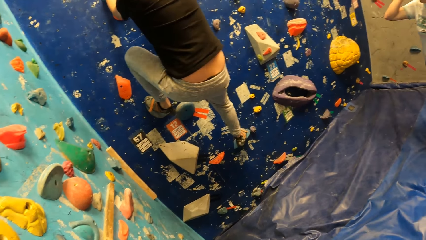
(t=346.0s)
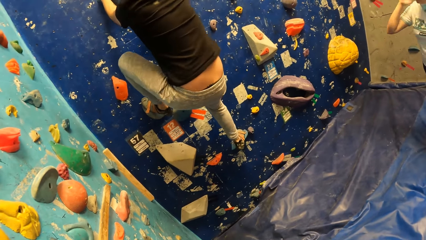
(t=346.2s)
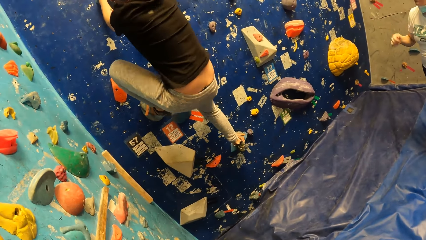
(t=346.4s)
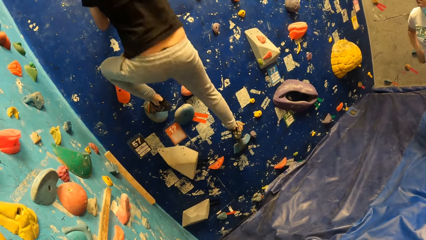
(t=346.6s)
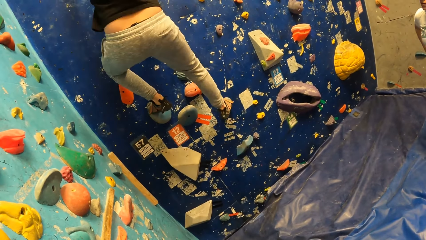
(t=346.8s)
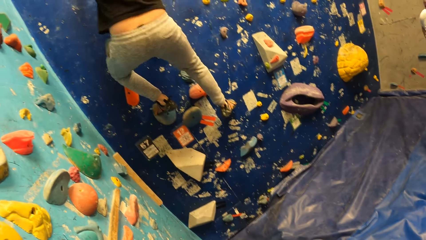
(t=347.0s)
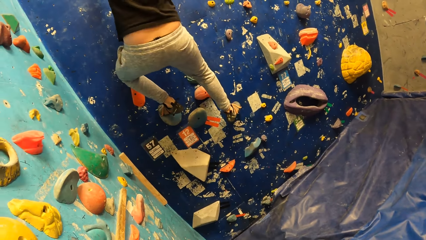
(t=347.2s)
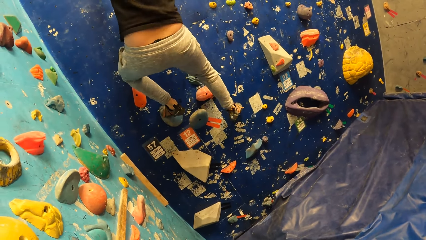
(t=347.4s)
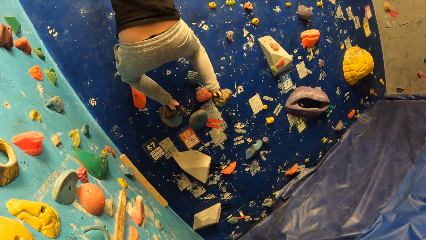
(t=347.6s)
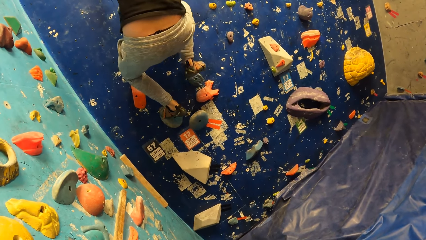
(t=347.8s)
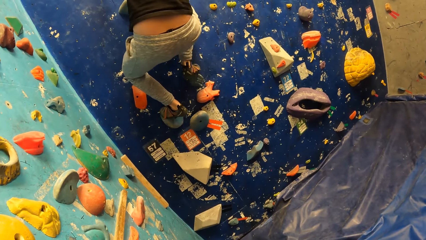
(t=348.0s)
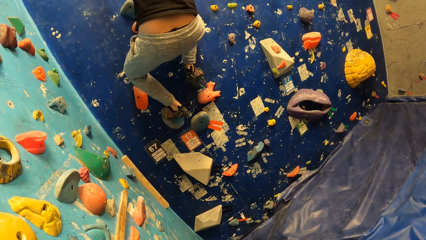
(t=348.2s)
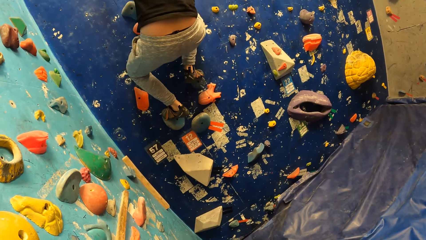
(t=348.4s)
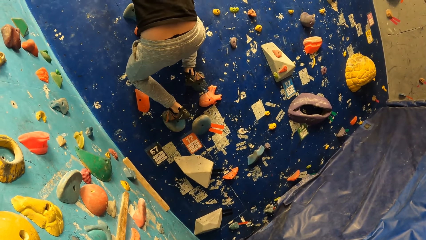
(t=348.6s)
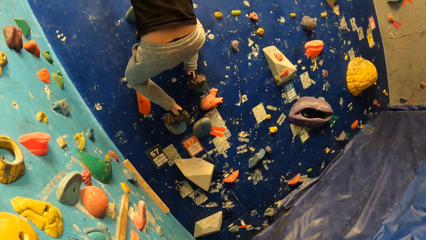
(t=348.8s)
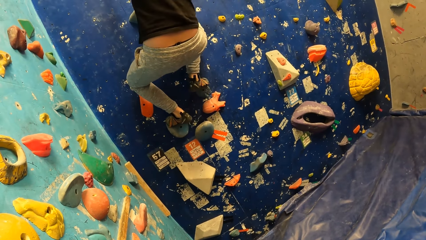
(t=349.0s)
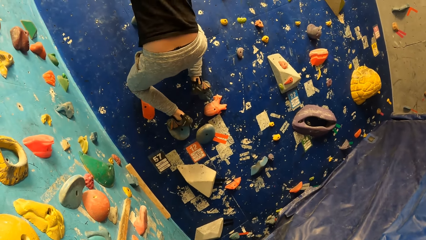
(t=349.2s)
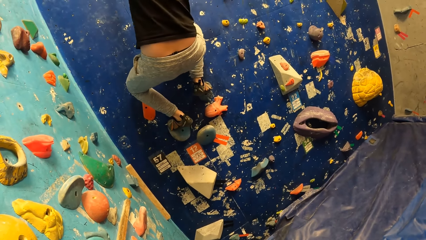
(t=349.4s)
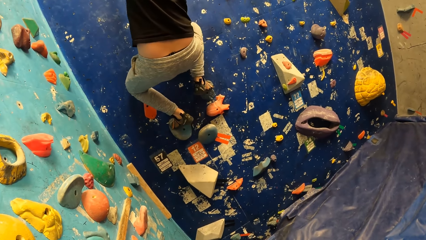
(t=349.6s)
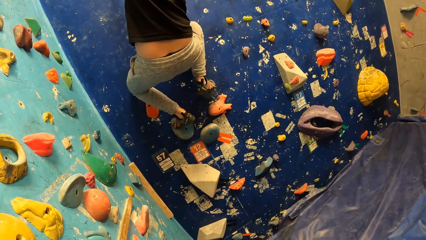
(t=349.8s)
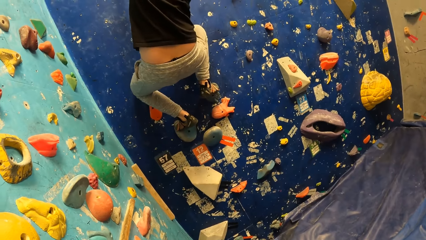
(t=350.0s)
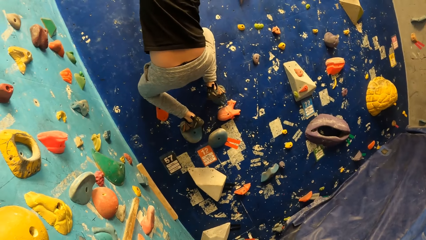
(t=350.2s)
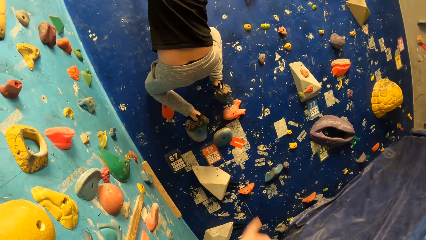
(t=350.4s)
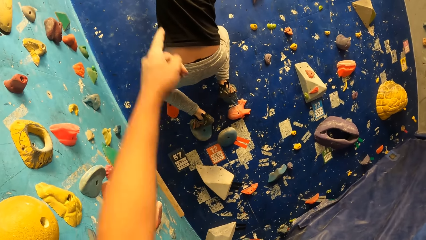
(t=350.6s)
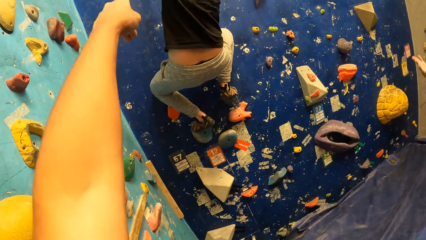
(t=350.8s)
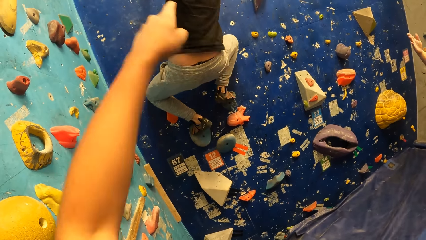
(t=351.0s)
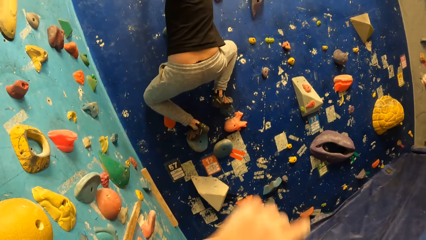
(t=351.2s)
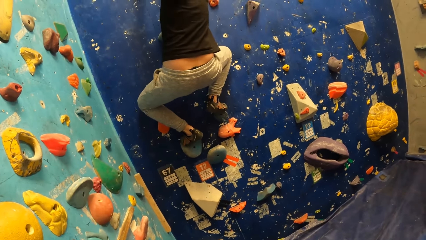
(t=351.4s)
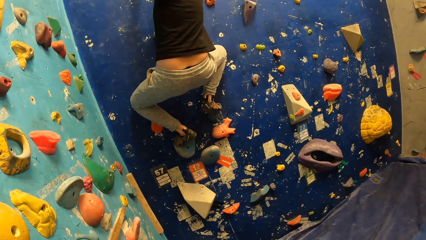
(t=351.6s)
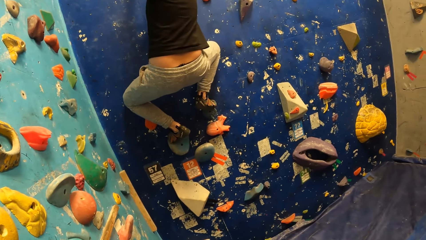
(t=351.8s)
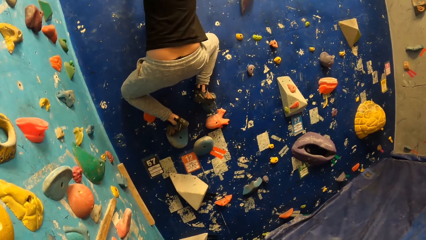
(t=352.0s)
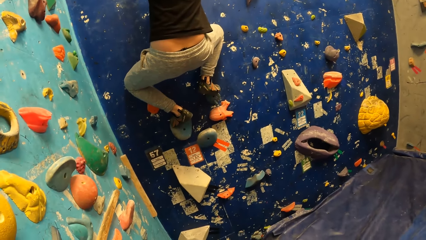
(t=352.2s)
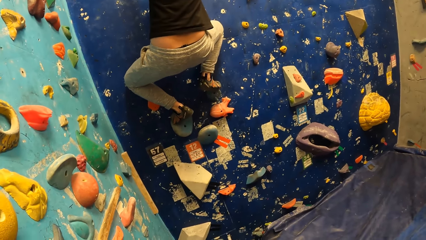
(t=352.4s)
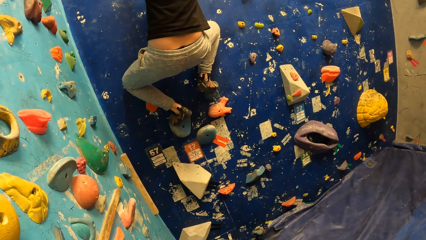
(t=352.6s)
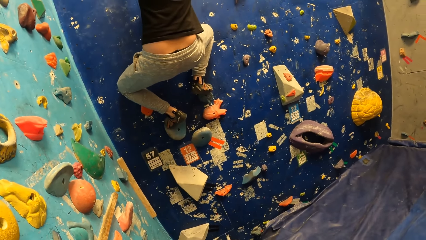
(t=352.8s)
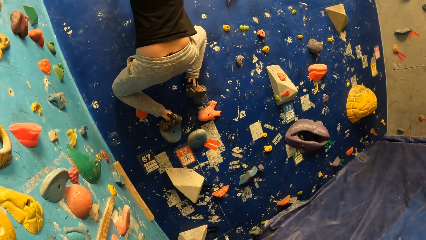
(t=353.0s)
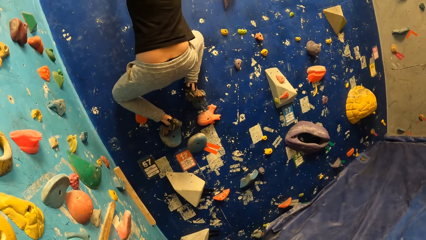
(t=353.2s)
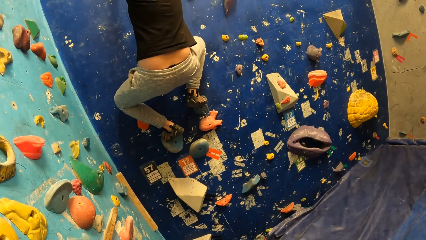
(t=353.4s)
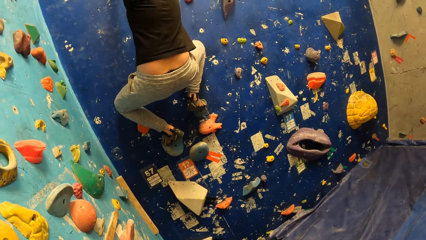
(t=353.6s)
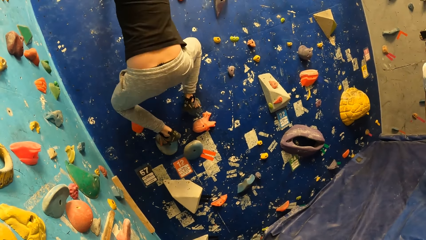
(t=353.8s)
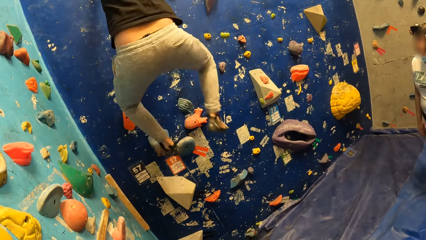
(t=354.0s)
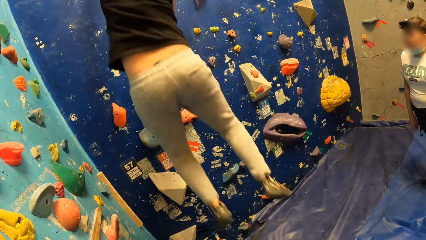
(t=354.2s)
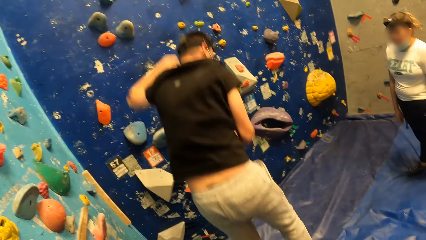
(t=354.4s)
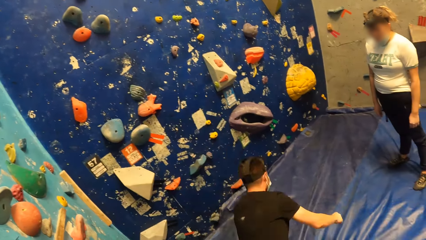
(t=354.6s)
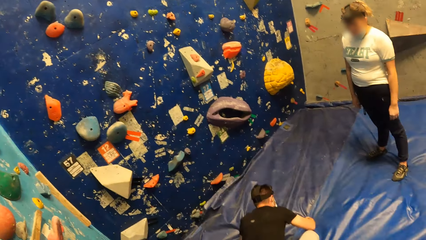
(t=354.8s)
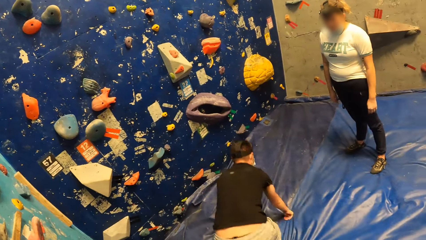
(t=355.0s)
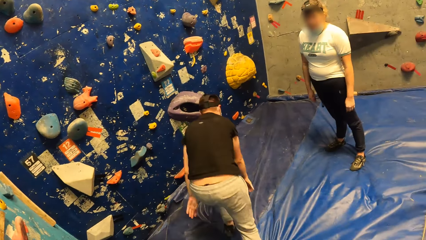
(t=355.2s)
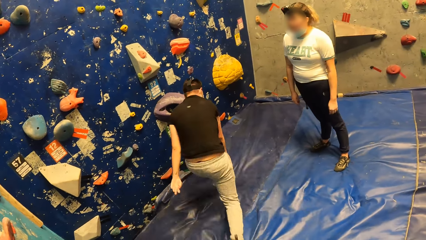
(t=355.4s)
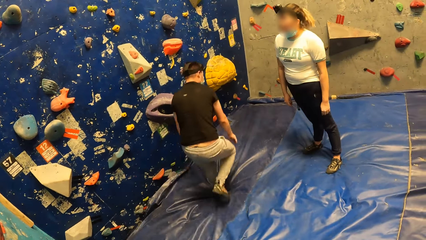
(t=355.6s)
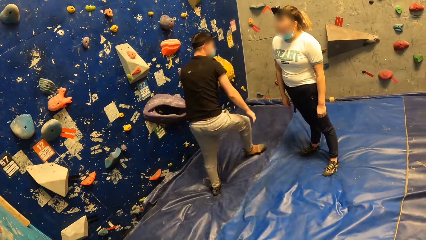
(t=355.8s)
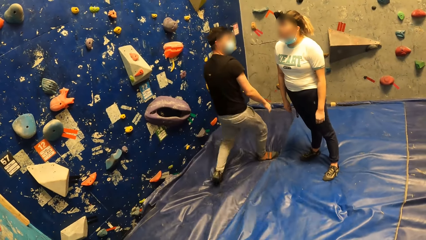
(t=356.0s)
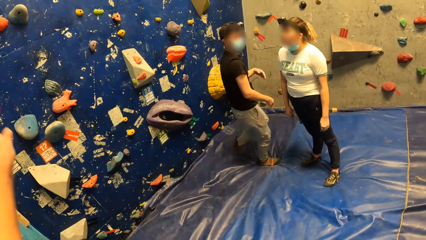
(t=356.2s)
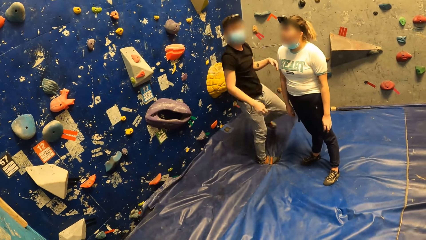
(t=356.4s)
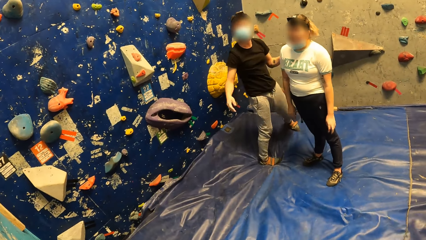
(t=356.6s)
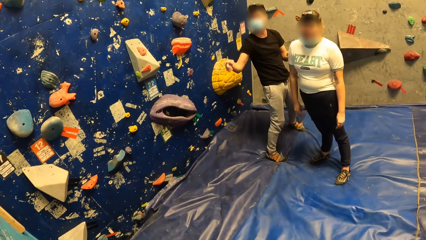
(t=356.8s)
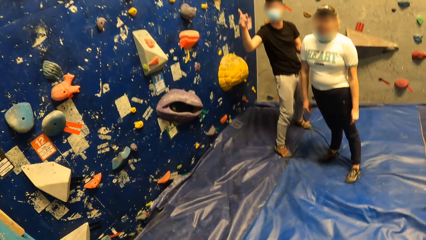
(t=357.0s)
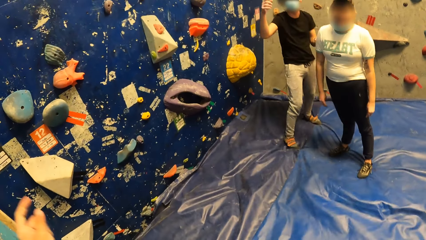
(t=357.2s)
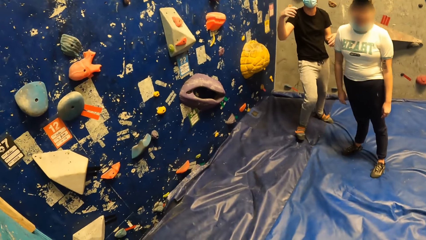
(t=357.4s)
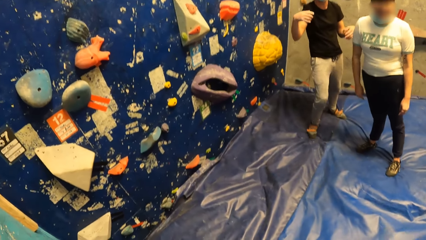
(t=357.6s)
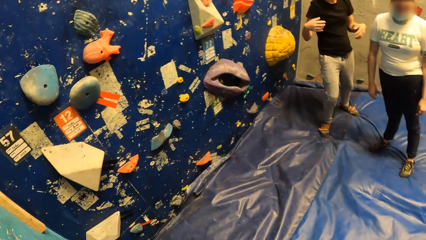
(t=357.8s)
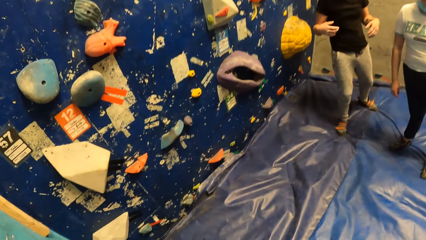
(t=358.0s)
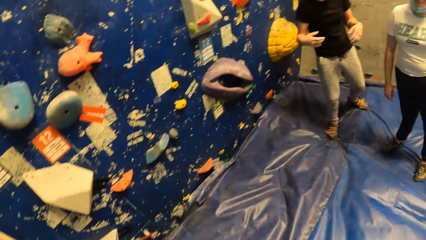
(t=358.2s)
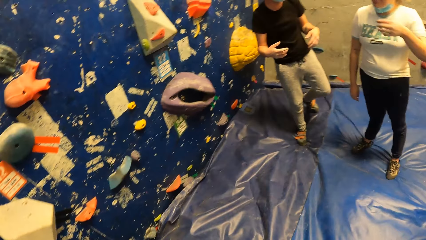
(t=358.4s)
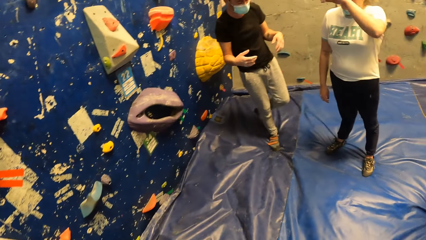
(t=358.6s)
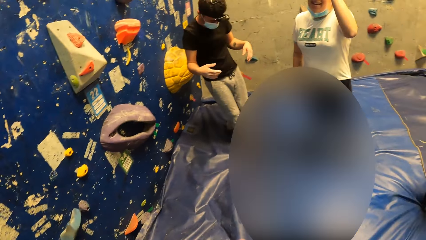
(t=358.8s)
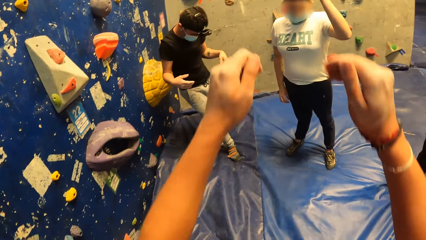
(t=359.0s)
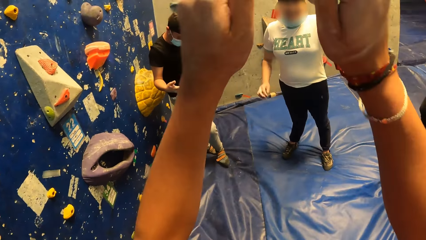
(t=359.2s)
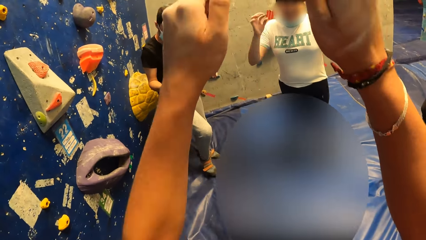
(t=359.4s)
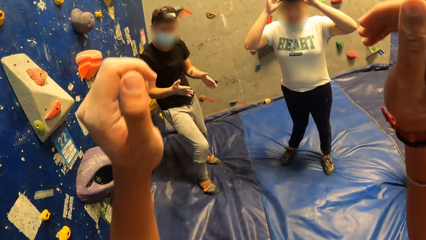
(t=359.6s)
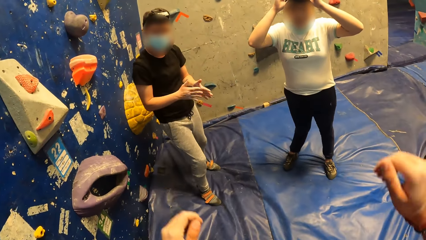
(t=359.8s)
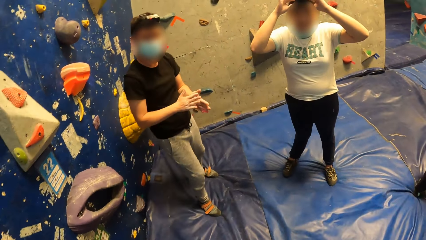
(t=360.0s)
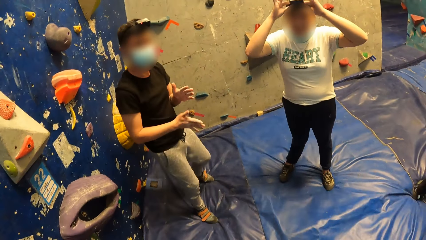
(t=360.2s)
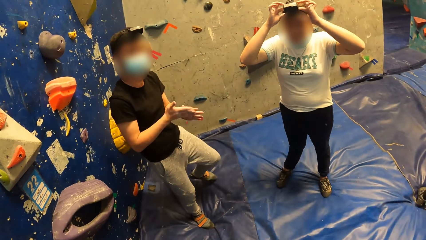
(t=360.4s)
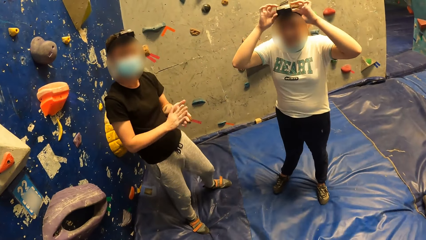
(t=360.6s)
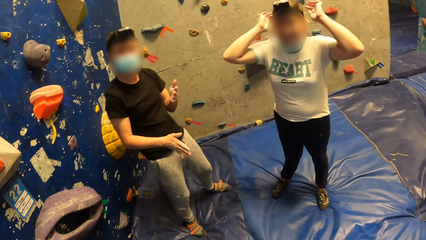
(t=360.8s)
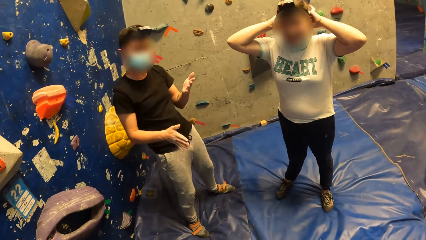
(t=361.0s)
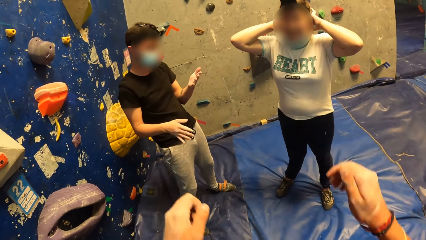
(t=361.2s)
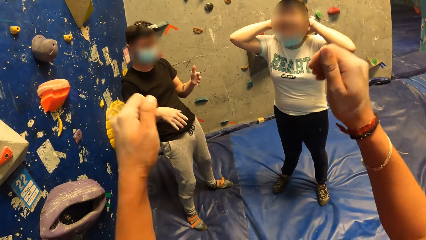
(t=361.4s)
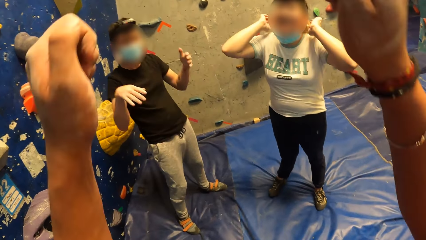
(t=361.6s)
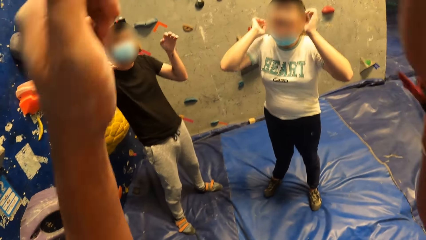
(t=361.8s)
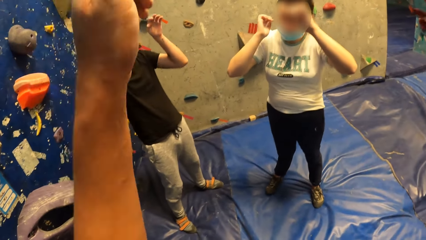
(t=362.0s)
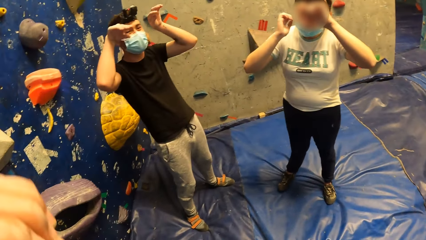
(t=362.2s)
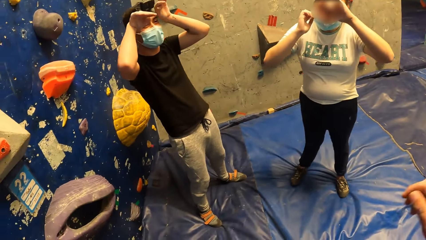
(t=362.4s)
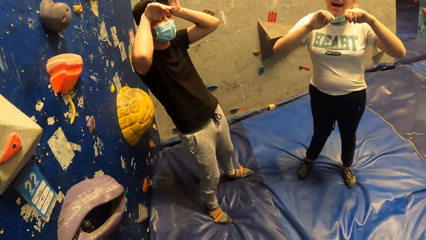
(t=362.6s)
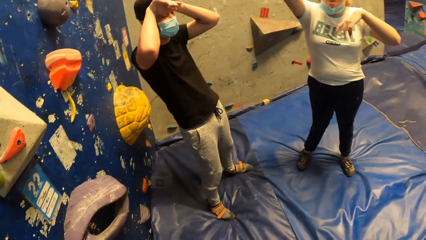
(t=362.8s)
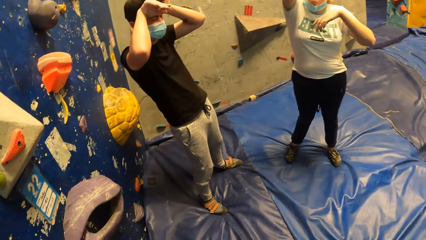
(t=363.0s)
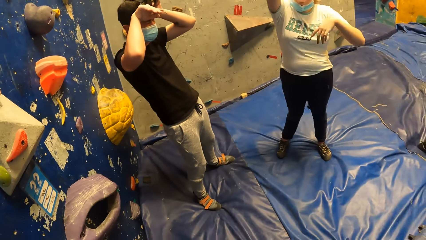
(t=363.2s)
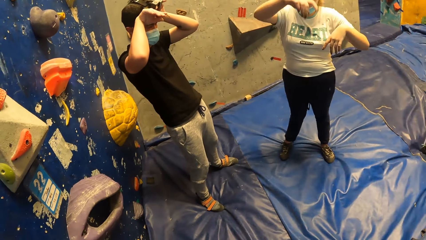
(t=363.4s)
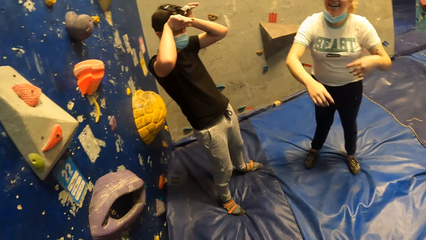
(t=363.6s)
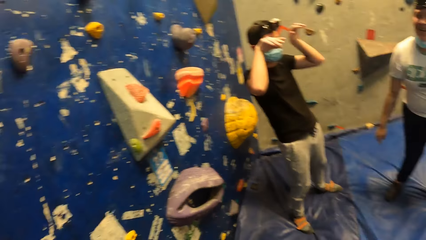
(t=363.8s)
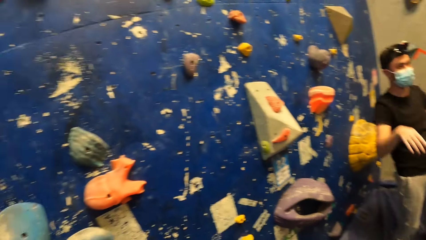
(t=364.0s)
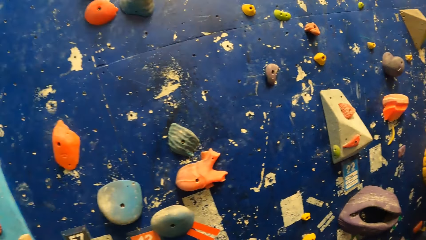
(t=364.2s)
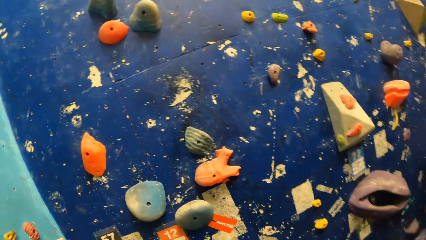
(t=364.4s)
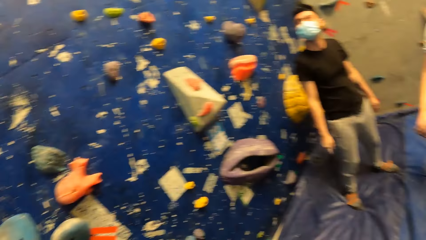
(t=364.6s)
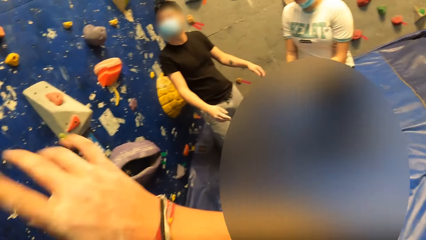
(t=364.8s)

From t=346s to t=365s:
The camera wearer points on the rocks. A man climbs on the wall rocks. The man jumps down from the bouldering wall to the crash pad. The camera wearer sways a hand. They interact with the man and a woman. The man points a finger. The woman raises hands. The woman adjusts the camera on her head with both hands. The camera wearer raises hands. The man rubs hands. The camera wearer raises hands. The man touches his forehead with both hands. The man raises hands. The woman sways hands. The camera wearer looks around.
